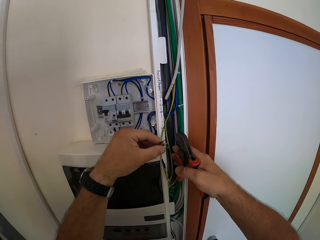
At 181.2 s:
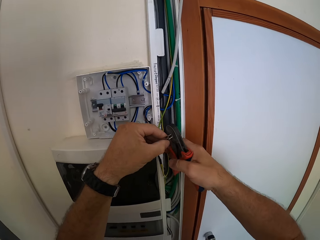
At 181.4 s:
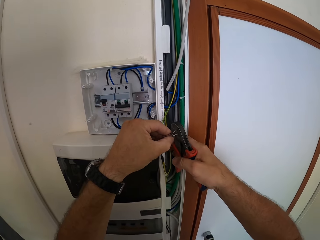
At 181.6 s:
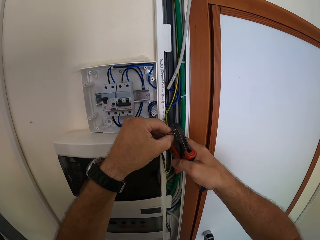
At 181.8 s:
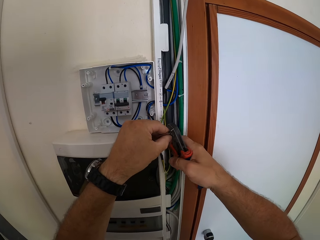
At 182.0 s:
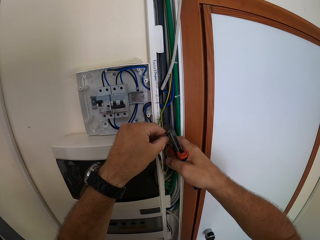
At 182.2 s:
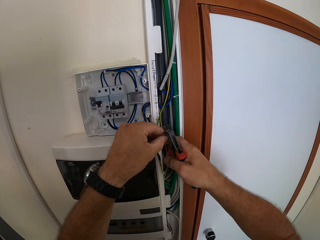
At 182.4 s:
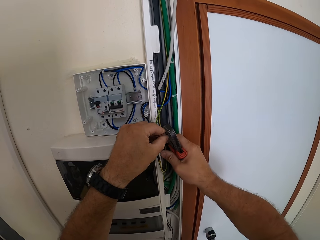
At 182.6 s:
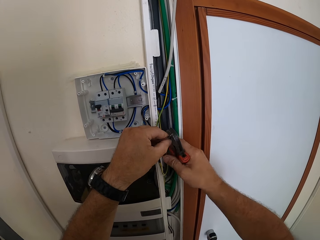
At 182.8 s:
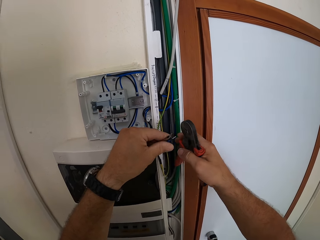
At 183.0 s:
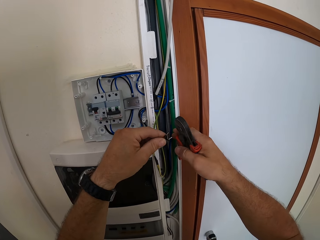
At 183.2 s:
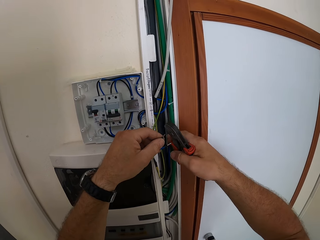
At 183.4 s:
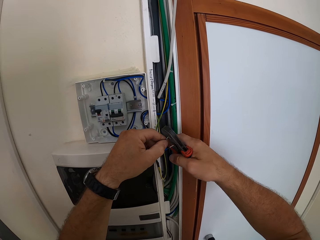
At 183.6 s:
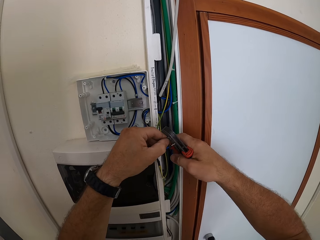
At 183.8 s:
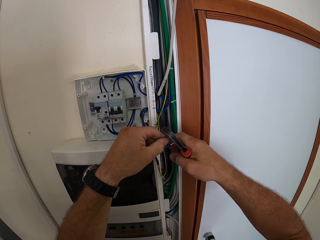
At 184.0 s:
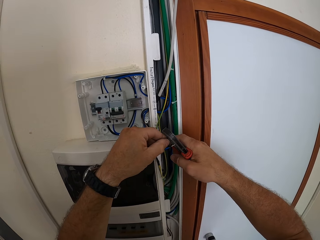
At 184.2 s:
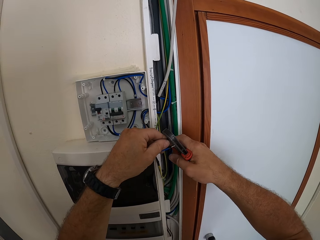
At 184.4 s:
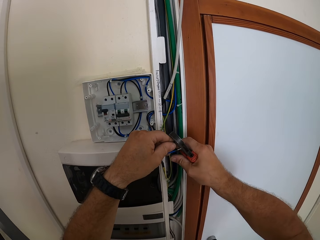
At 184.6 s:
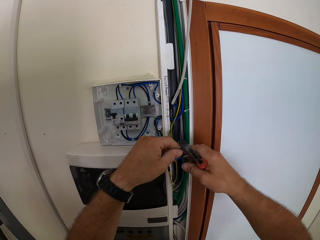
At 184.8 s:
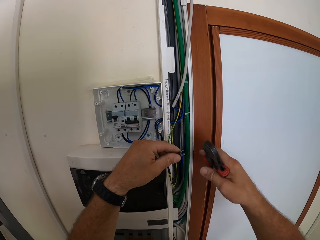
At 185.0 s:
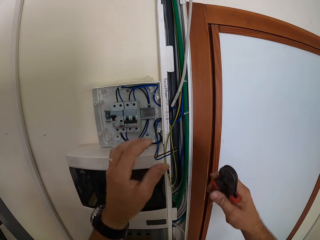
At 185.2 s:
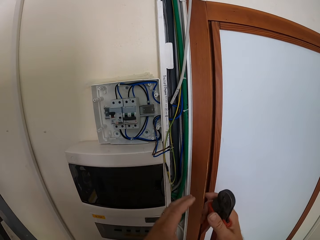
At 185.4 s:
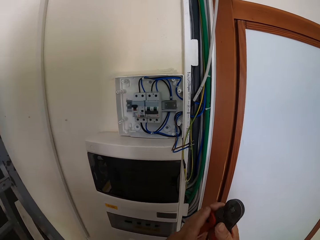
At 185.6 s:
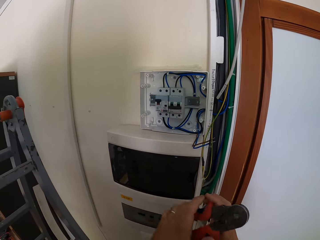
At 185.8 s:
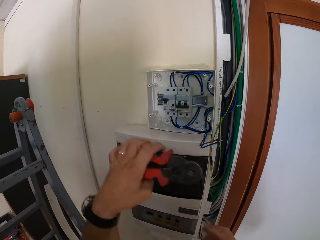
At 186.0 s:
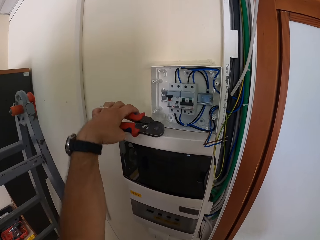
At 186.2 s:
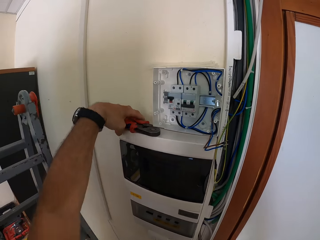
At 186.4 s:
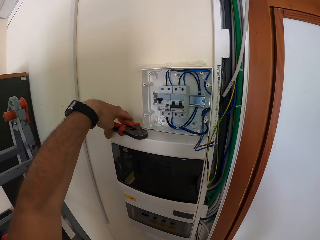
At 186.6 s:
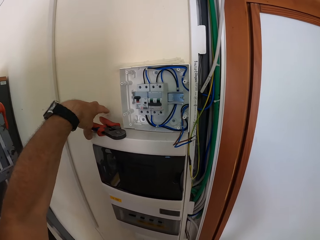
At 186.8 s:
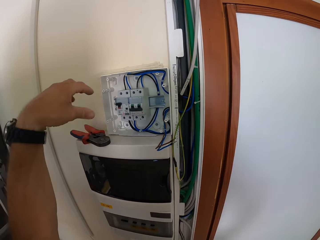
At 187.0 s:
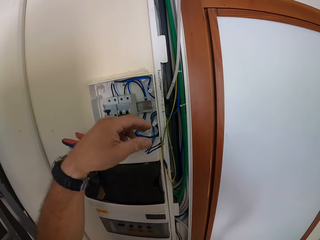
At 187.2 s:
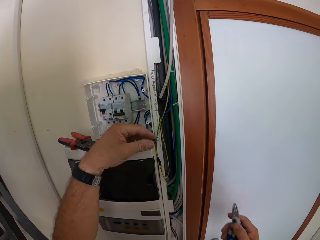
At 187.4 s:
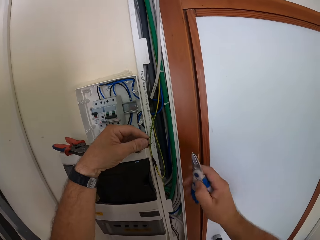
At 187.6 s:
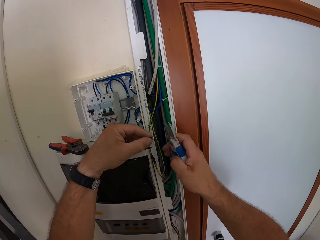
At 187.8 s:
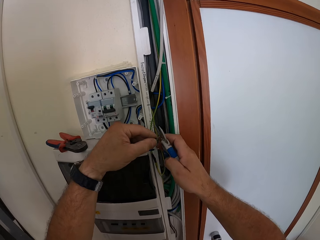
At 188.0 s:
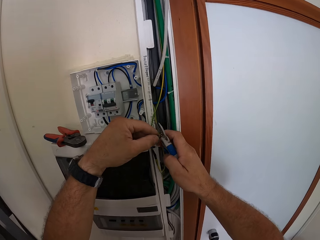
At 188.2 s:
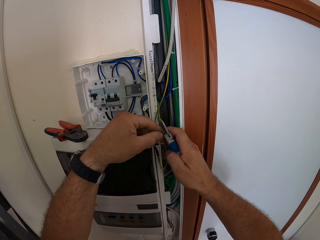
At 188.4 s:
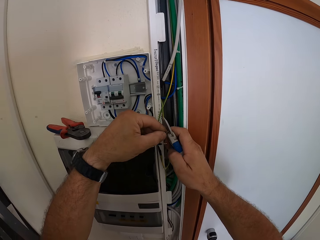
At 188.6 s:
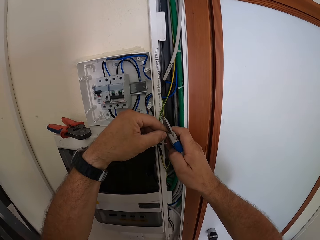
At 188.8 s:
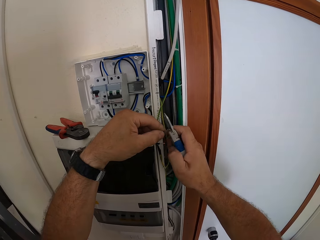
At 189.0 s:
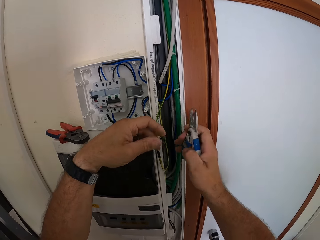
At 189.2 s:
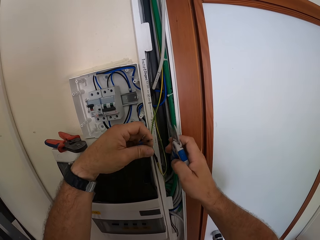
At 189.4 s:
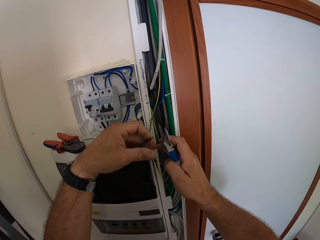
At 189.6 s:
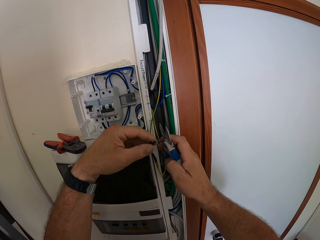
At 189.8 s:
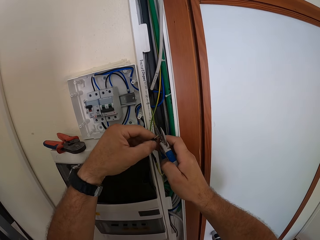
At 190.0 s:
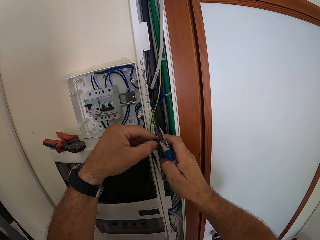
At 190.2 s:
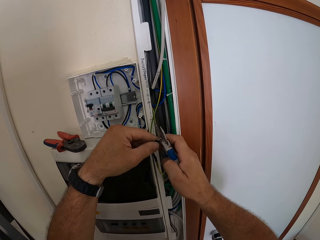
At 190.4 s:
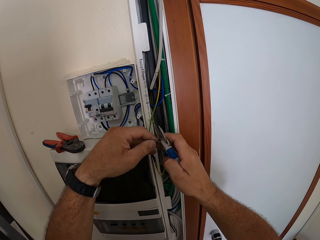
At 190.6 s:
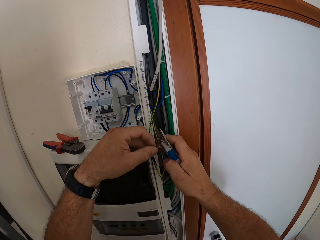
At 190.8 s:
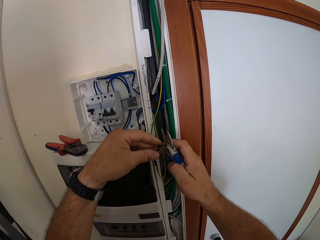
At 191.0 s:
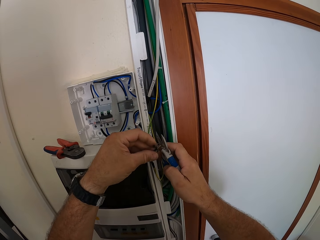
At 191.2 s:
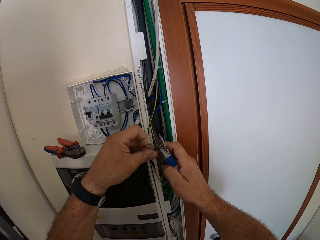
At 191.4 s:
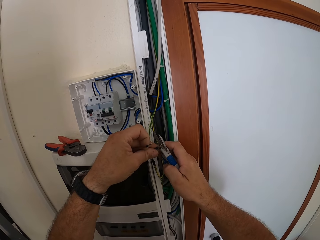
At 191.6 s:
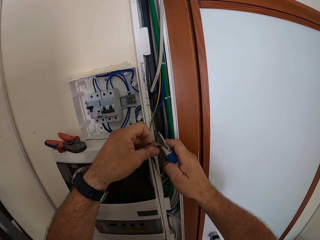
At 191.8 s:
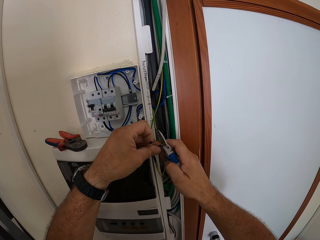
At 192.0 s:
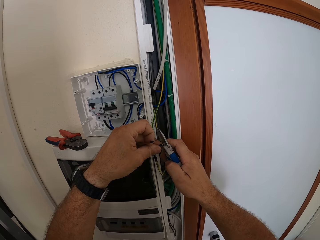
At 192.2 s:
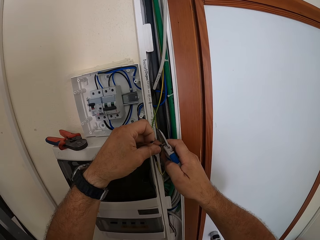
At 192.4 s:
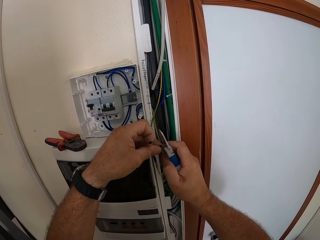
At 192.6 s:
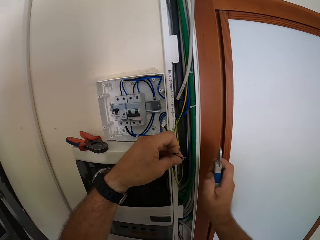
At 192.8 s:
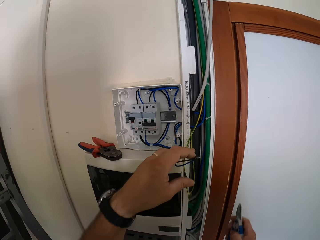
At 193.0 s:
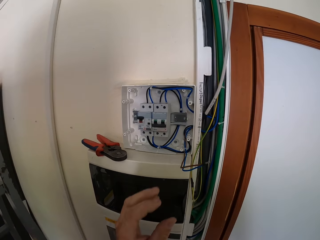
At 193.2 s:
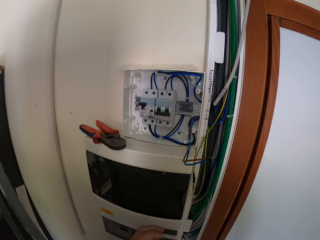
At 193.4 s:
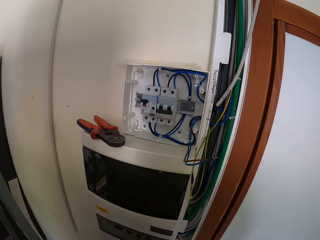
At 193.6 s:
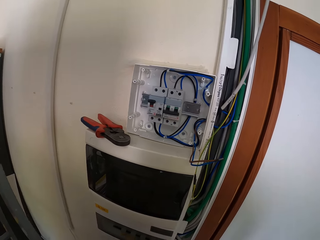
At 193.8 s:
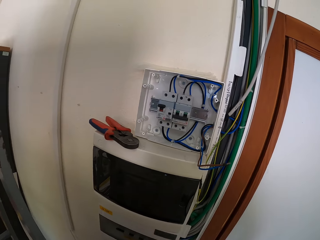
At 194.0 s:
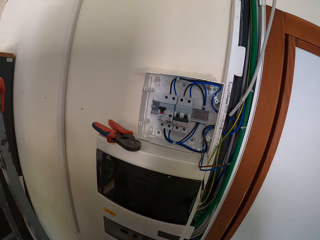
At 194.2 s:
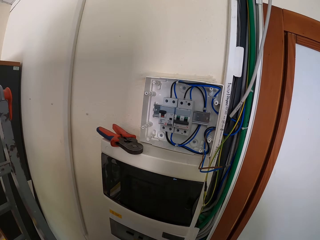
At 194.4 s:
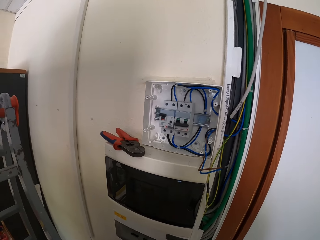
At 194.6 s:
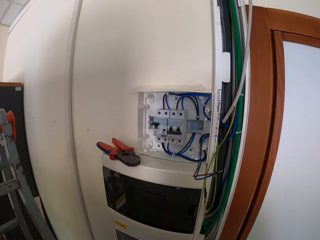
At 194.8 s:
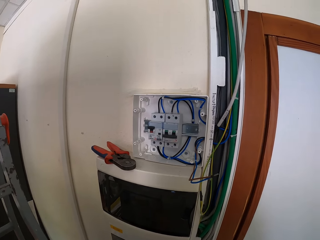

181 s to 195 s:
The camera wearer adjusts the clipping tool with his right hand. He clips the ends of the cable with the clipping tool. He presses the cord terminal with the cable cutter. He holds the cable terminal. He returns the clipping tool to the top of the upright air conditioner. He lays the cable cutter on the meter box. He touches a cable with his left hand. He cuts the cable with scissors. He cuts the cable with the scissors again. He removes his left hand from the cable.

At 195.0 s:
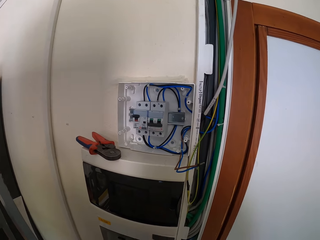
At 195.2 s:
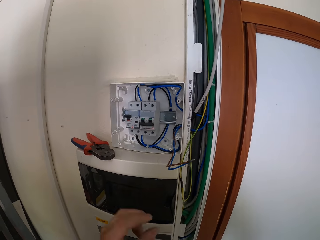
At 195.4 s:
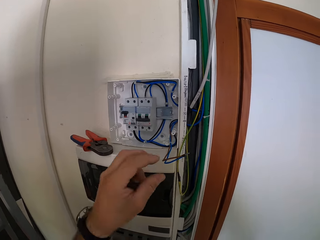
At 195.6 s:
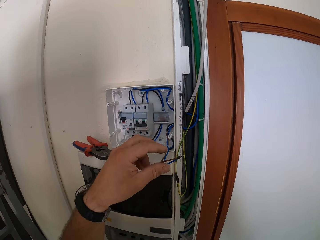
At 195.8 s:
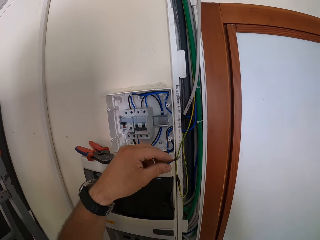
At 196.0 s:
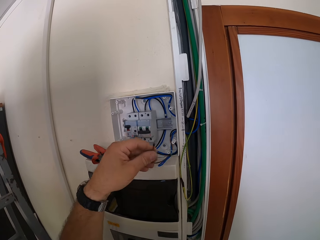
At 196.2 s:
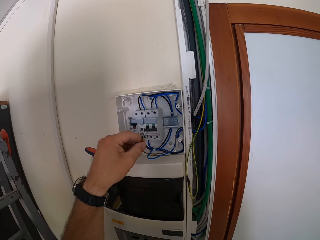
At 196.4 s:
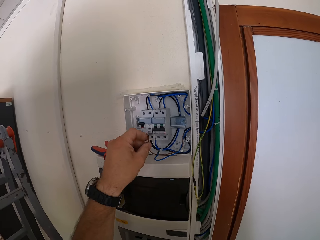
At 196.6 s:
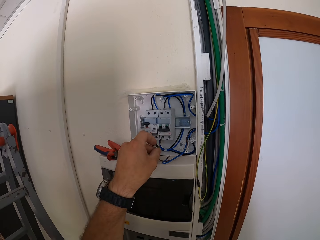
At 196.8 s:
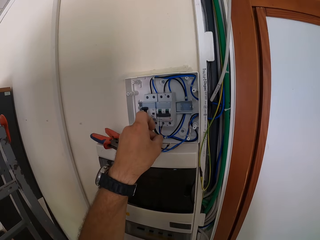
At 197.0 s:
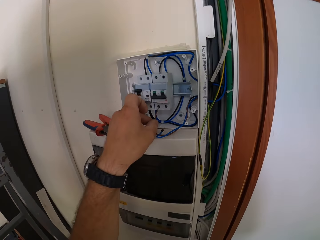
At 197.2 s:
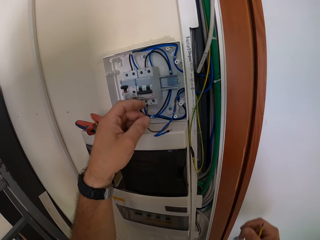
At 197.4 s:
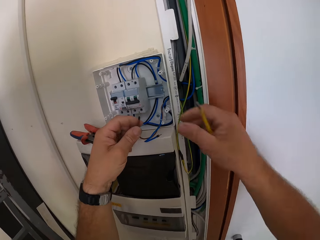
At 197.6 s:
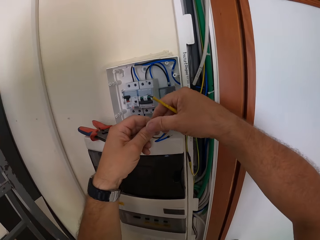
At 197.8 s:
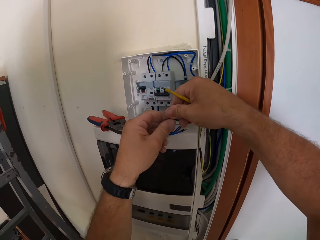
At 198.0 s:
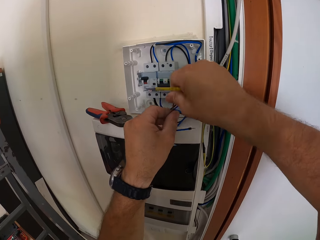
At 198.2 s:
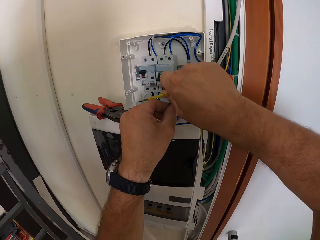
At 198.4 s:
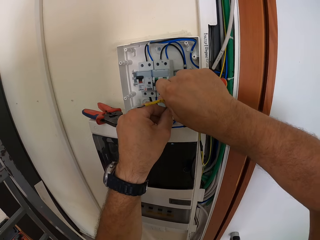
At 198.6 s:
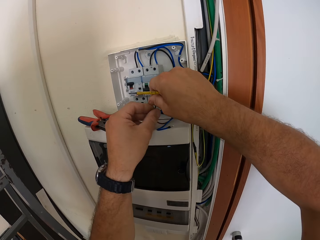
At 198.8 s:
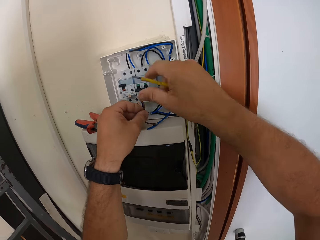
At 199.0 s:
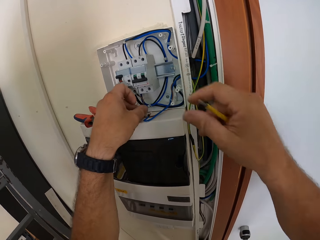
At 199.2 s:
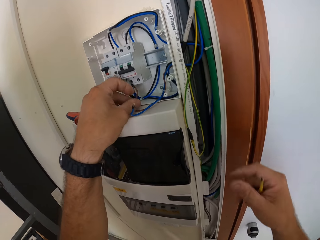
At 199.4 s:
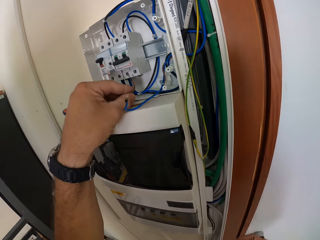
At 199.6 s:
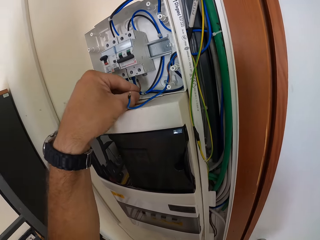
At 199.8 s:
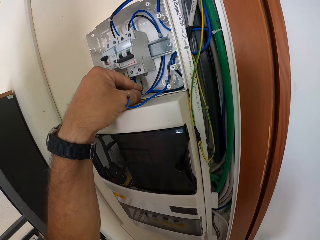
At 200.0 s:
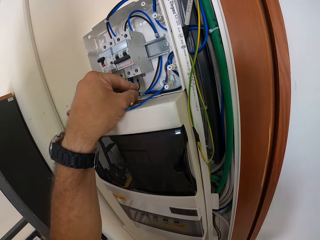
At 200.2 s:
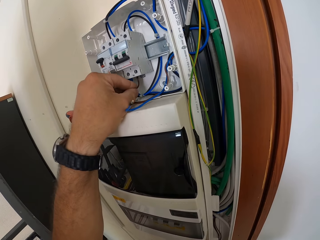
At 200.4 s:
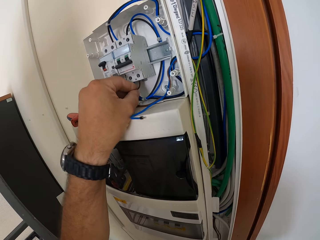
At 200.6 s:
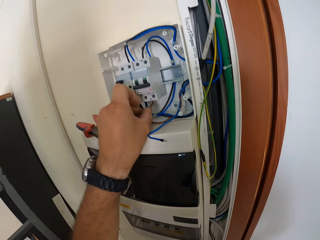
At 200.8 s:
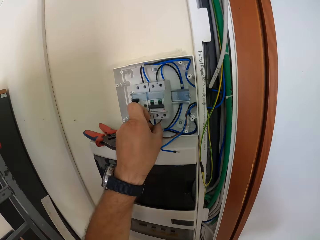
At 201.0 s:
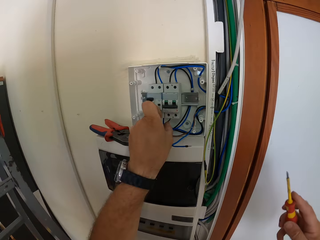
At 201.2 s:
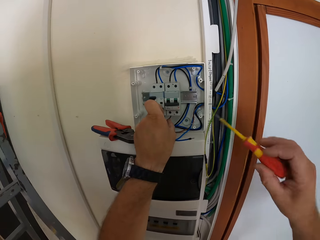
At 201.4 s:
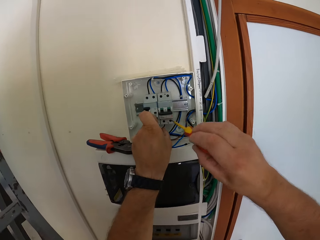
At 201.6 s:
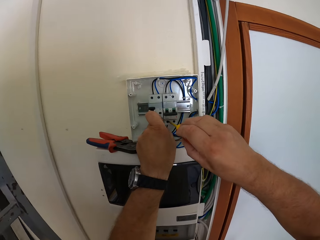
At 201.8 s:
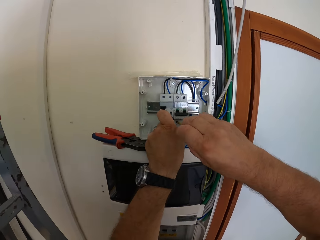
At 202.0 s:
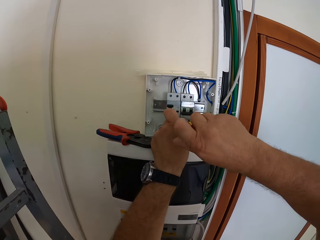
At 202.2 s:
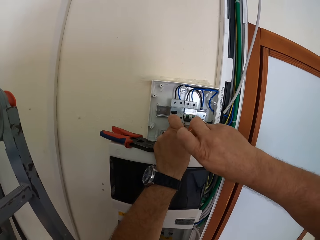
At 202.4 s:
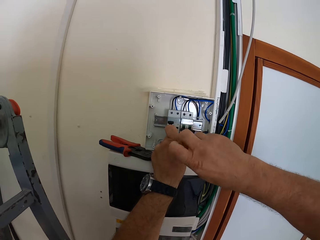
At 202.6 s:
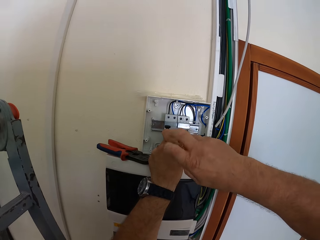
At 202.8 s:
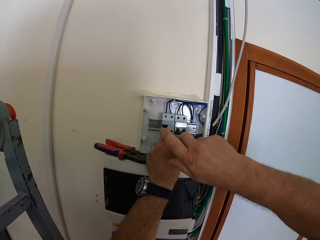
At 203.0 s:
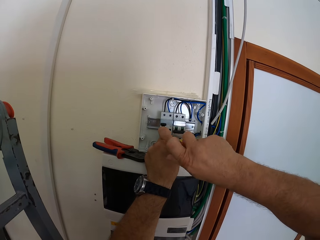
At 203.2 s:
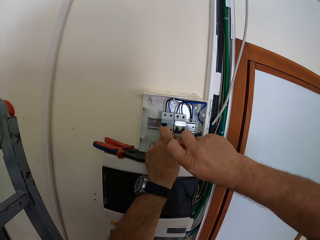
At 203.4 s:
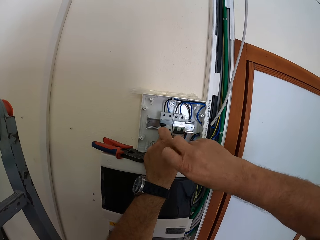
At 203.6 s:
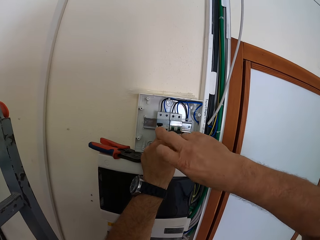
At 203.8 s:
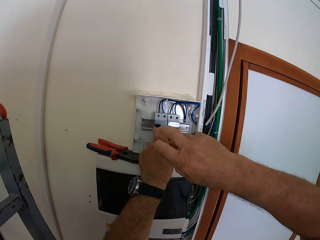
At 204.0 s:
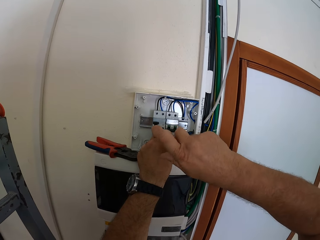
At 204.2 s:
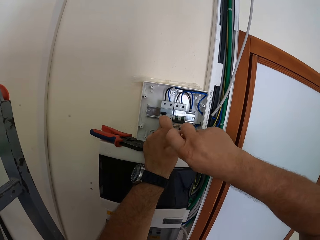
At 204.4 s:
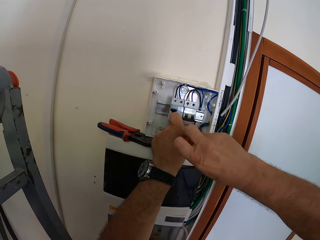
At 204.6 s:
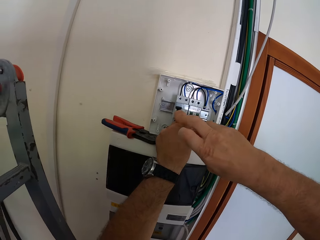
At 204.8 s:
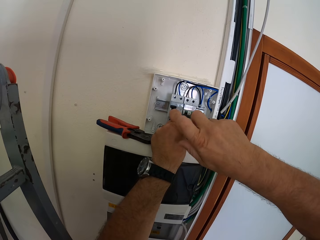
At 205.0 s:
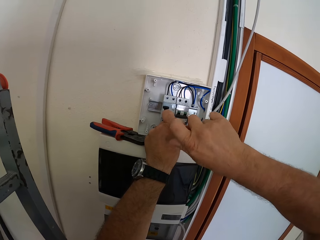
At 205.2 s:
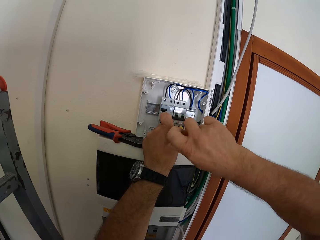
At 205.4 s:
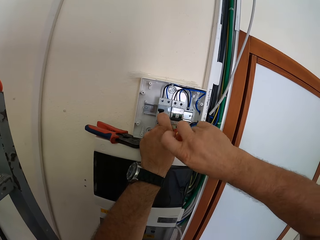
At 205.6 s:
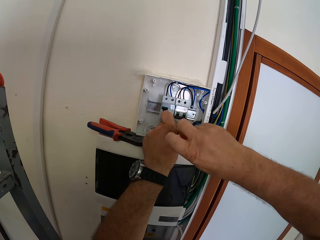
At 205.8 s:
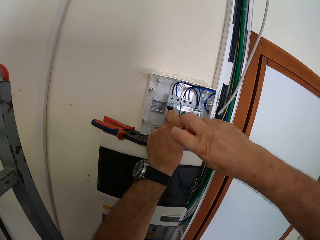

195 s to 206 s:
The camera wearer grips the wire. He moves the cable with his left hand. He folds the wire. He touches the cable with both hands. He inserts the wire into the circuit breaker. He holds a screwdriver. He screws the wire into the circuit breaker with the screwdriver.
